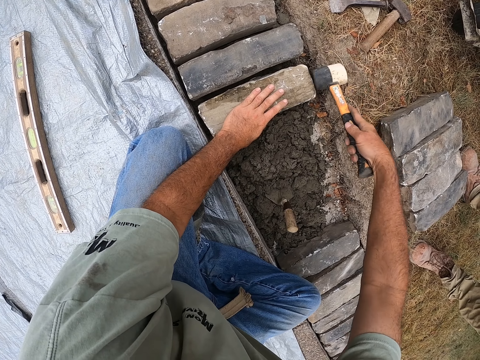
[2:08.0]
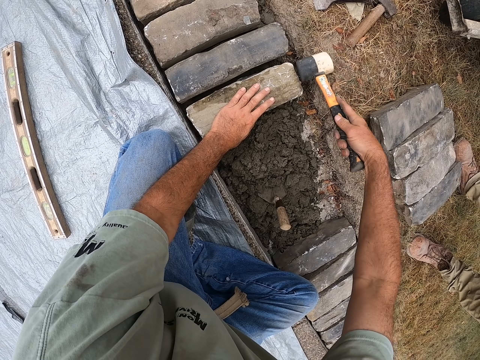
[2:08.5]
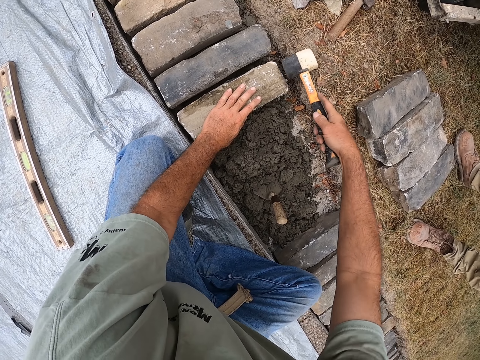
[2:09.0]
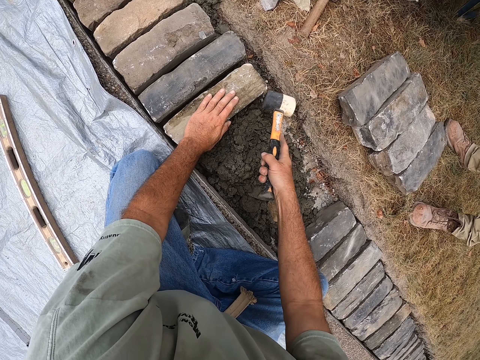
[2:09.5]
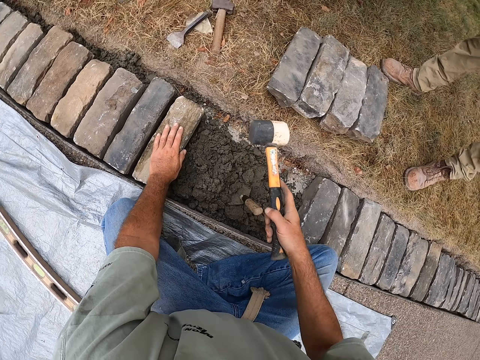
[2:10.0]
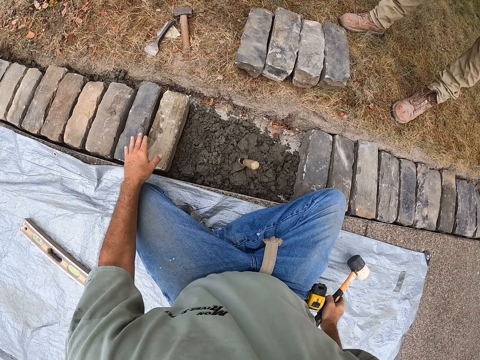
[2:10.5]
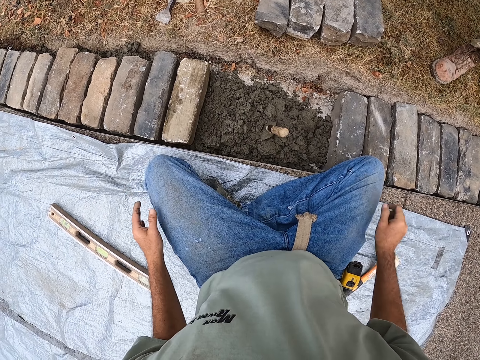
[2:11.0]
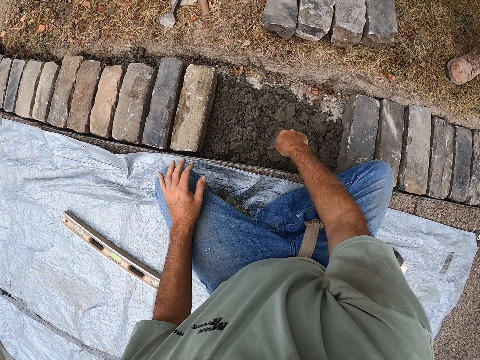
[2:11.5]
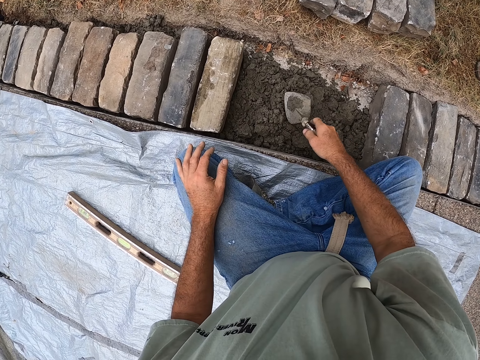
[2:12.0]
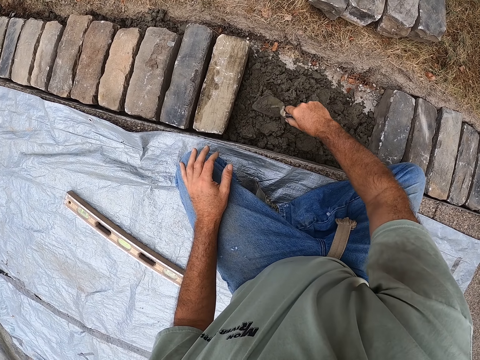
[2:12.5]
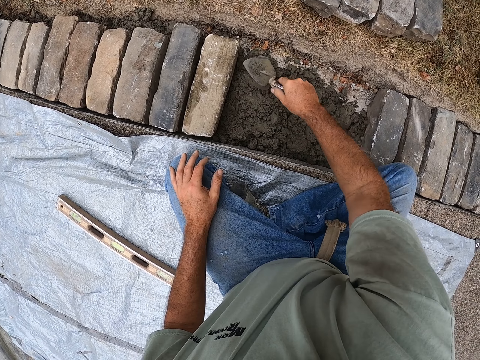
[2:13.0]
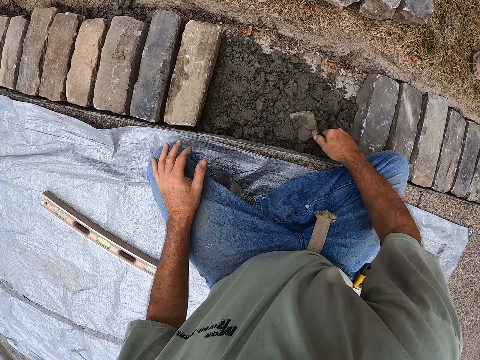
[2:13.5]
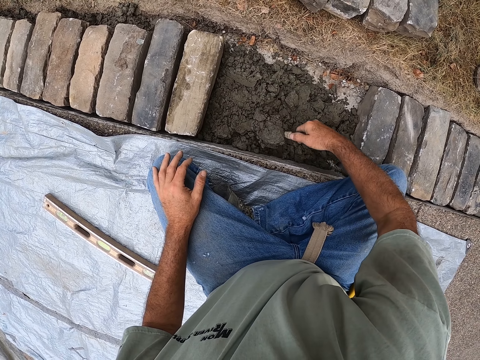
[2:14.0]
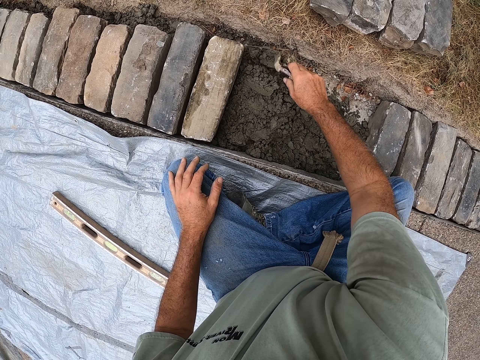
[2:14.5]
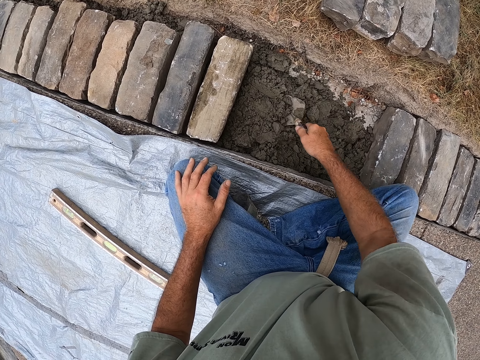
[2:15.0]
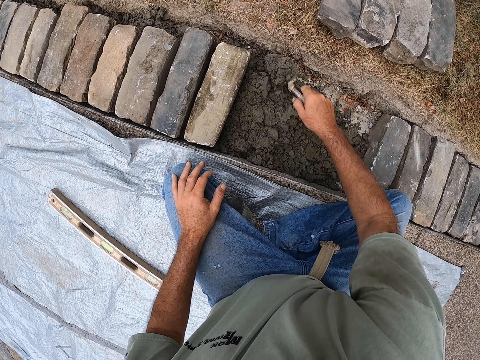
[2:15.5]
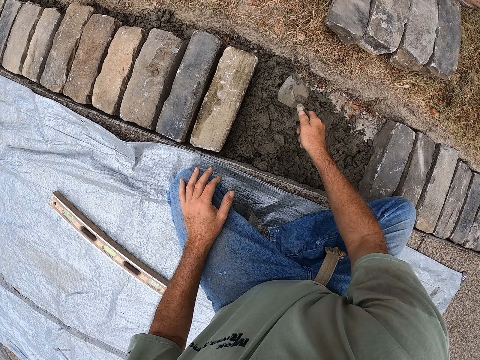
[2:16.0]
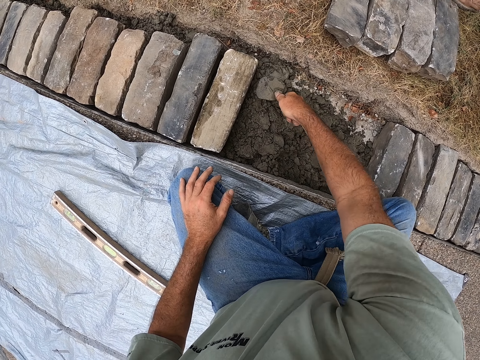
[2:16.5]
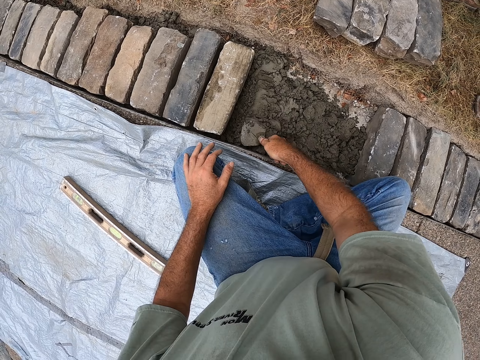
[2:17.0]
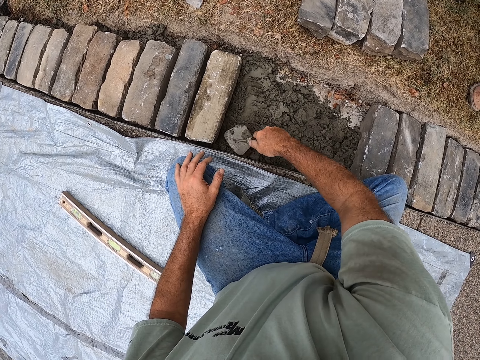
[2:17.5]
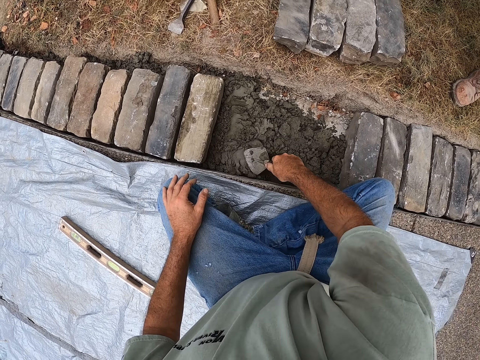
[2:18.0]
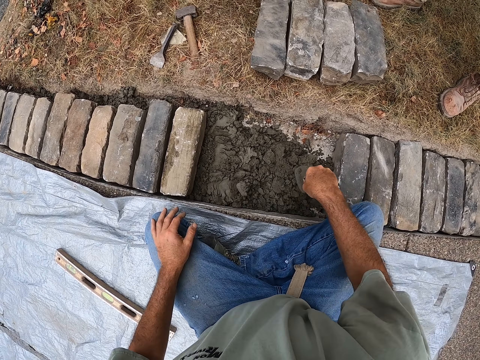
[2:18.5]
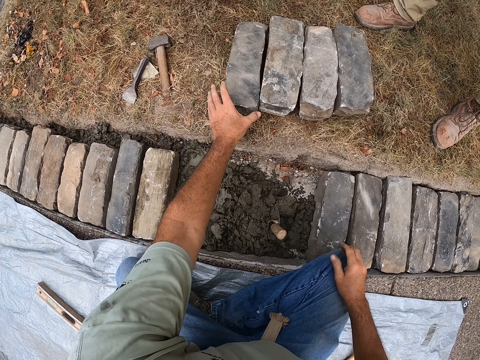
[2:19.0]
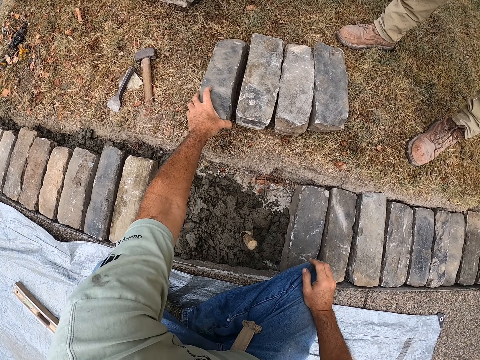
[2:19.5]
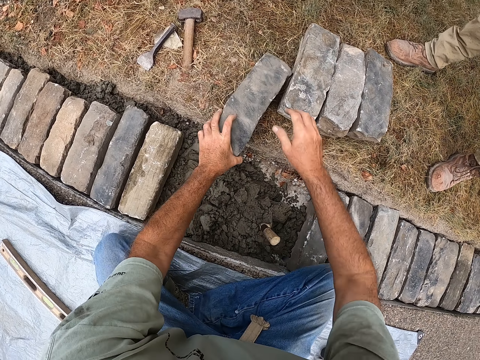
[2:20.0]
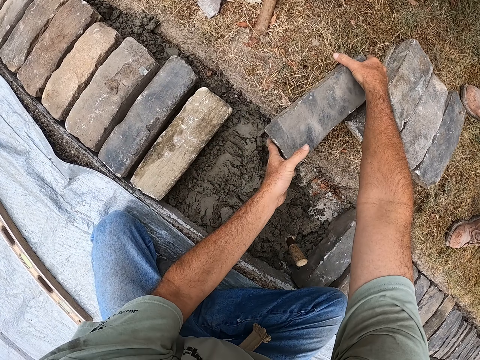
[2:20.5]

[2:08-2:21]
The camera wearer releases the hammer from the stone or brick. They put the rock hammer on the ground. They release a hand from the stone. They pick up a trowel from the cement or mortar. They spread the mortar in a ditch with the trowel. They place the trowel on the cement. They pick up the brick from the ground.

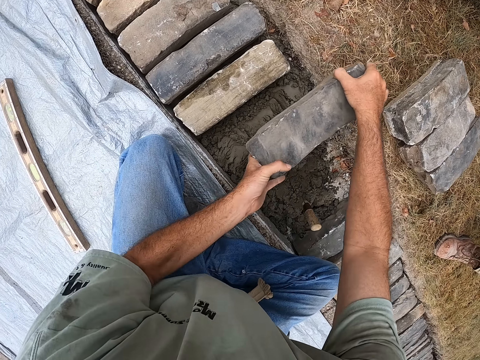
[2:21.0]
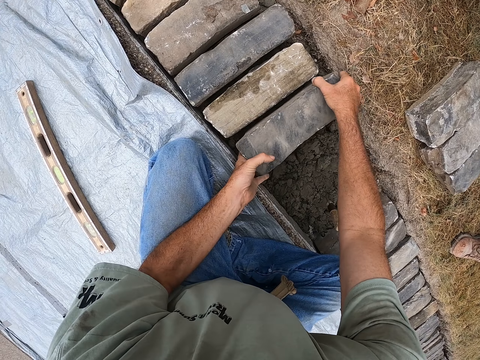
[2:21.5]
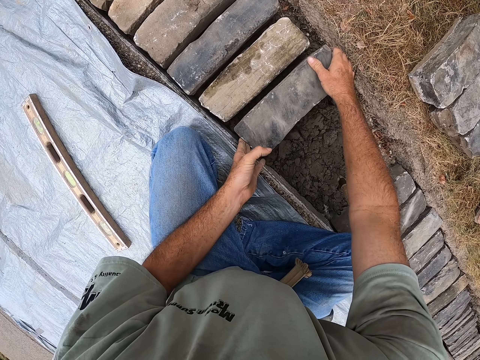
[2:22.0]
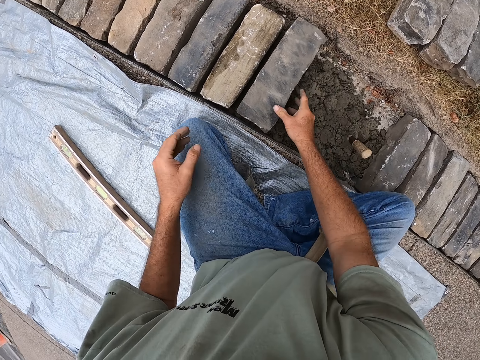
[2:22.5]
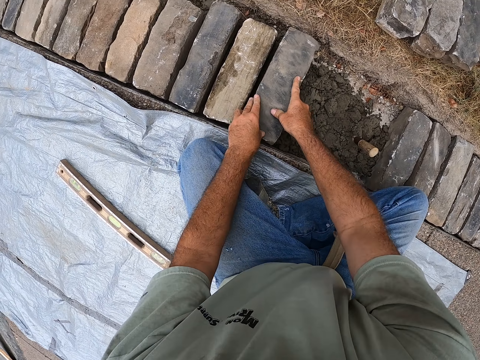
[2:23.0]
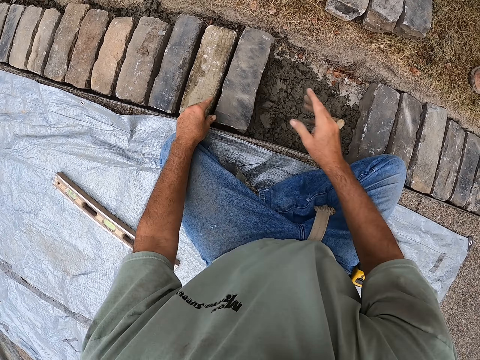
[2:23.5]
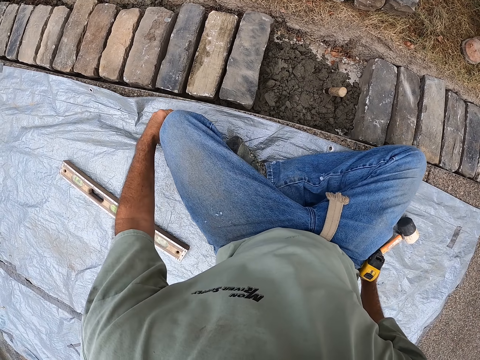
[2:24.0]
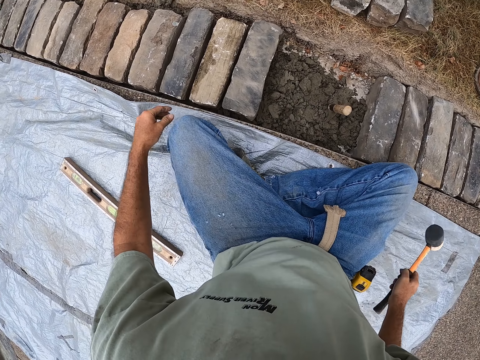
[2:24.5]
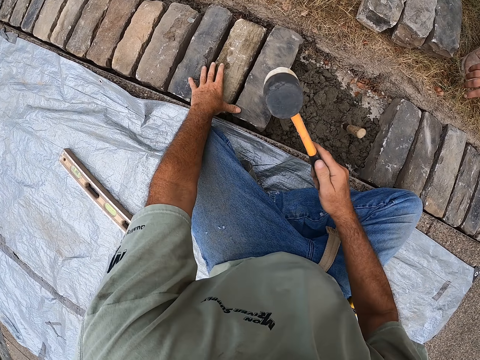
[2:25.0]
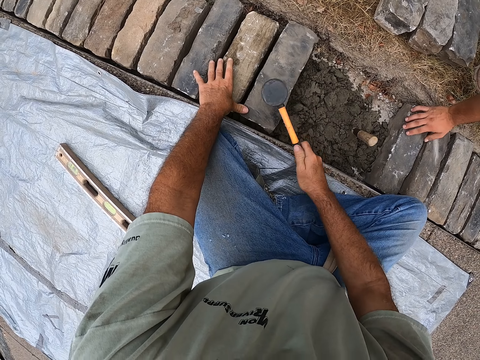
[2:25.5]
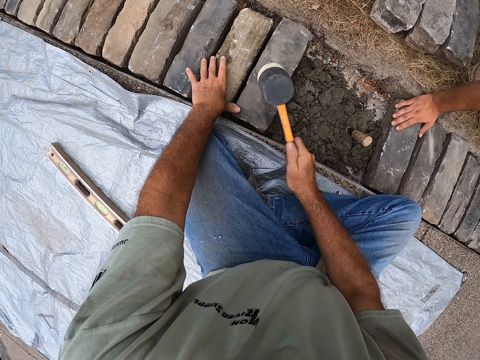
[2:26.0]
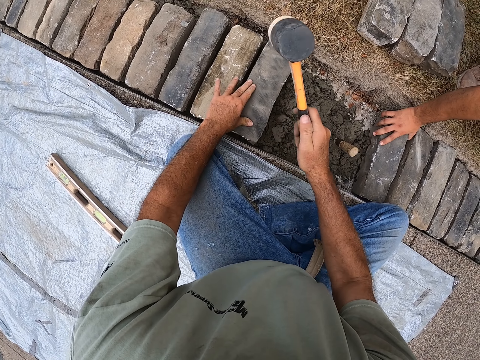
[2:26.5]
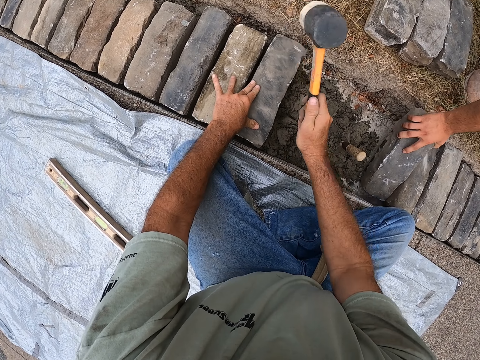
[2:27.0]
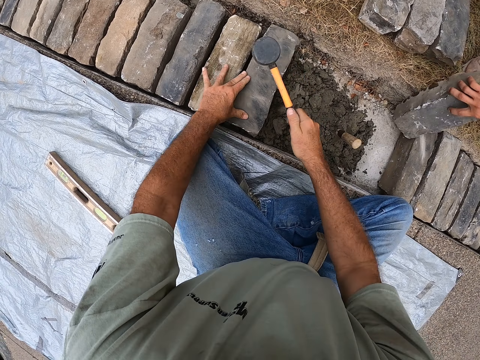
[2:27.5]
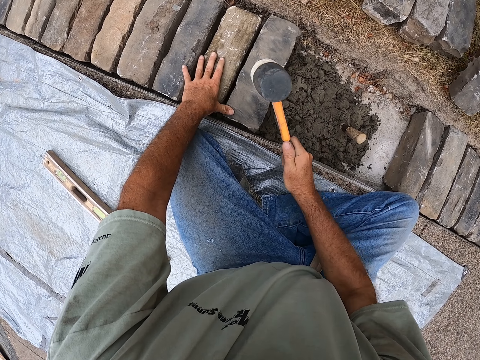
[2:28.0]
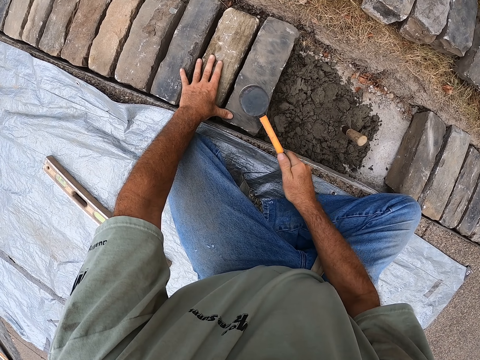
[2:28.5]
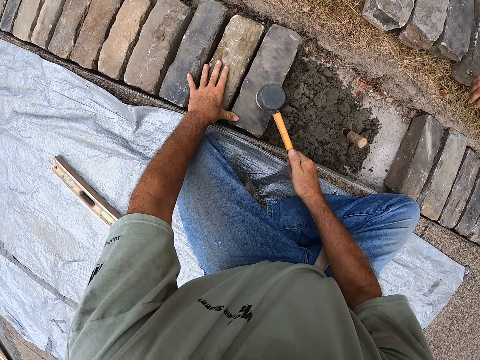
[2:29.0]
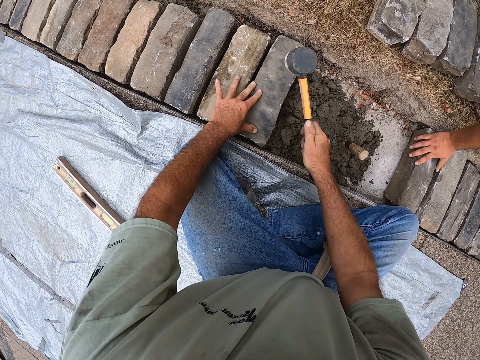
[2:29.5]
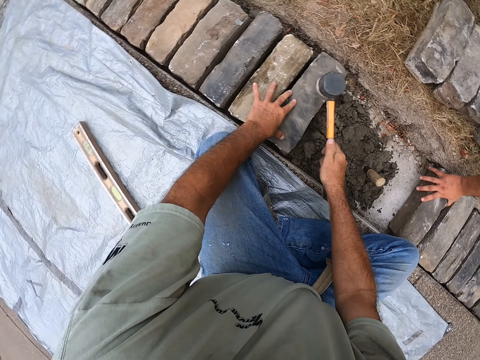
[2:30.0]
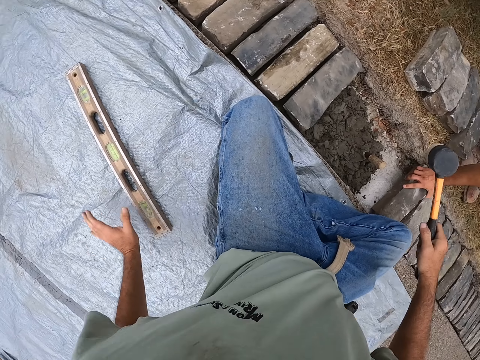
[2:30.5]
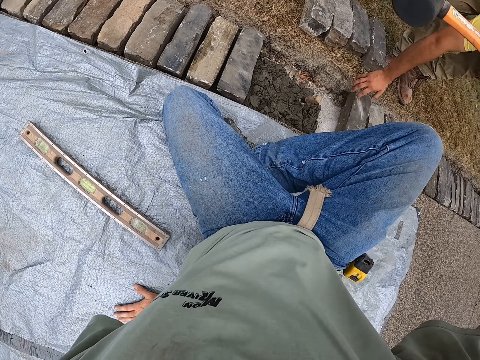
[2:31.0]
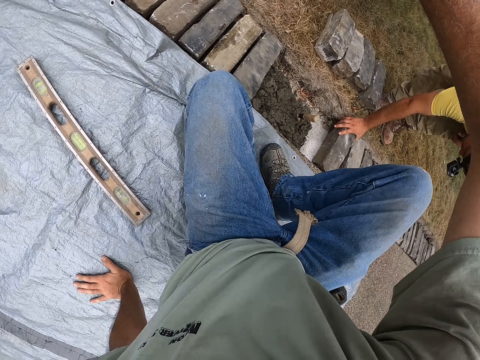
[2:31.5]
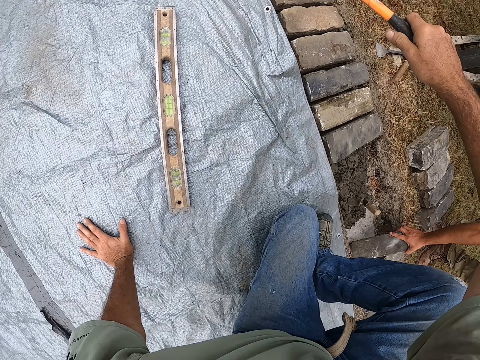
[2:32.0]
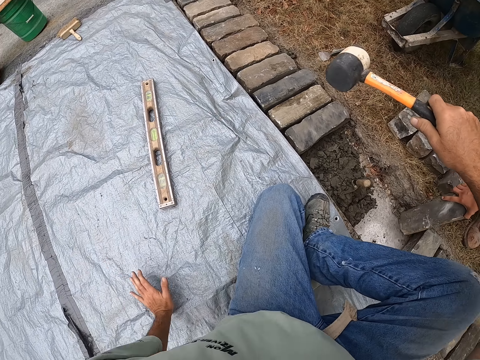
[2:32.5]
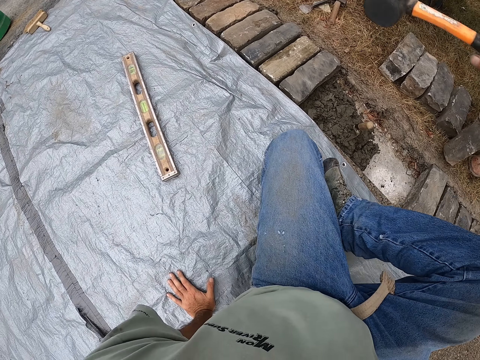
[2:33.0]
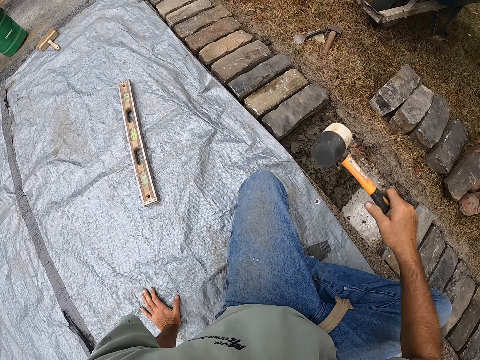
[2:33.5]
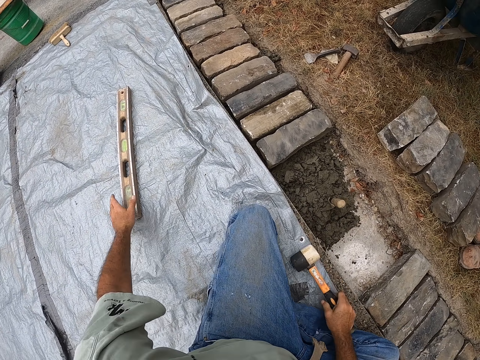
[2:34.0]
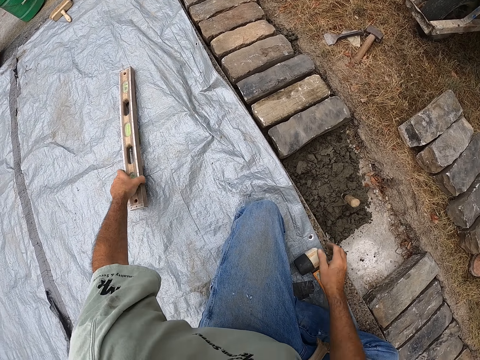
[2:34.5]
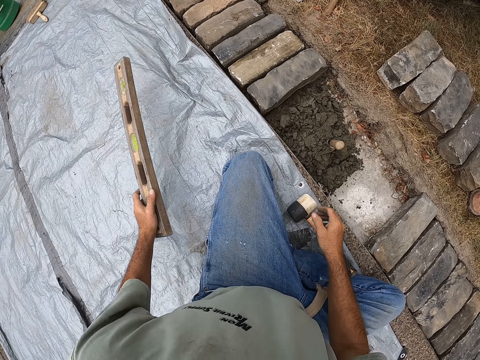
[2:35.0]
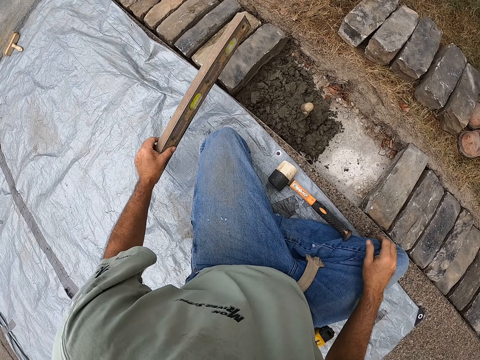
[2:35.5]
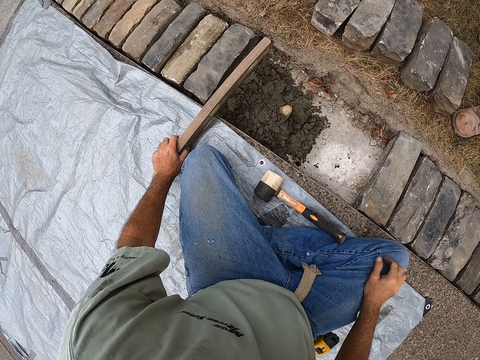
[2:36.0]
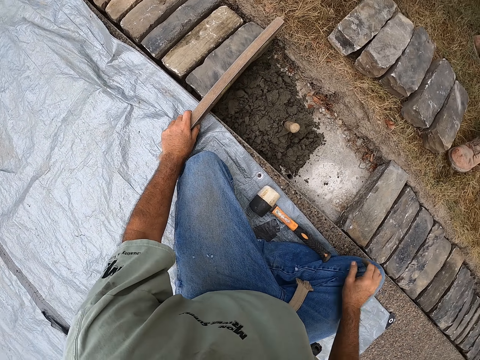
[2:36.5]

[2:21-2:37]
The camera wearer carries the stone or brick. They put the brick in a ditch. They adjust the stone and remove their hands from the stone. They pick up the rock hammer and place a hand on the stone. They hit the brick with the rock hammer in the ditch. A man places a hand on the stone. The camera wearer hits the stone with the hammer. The man removes the bricks from the ditch. The man moves the stone. The camera wearer hits the stone with the hammer. They remove a hand from the stone and place a hand down. They move on the ground. They drop the hammer on the ground. They pick up the spirit level.
